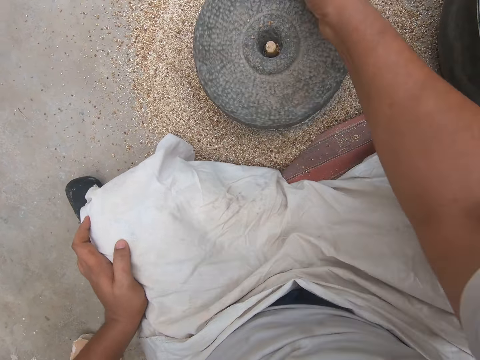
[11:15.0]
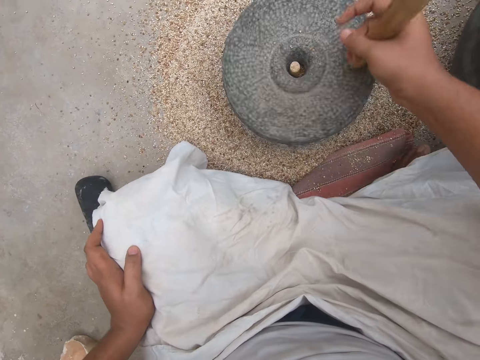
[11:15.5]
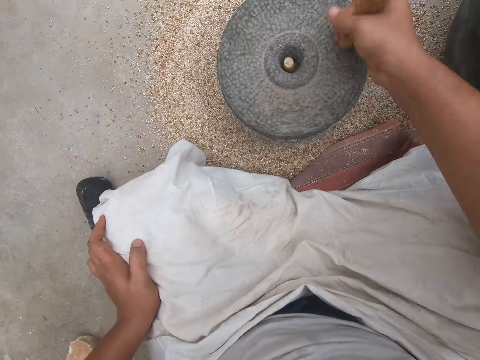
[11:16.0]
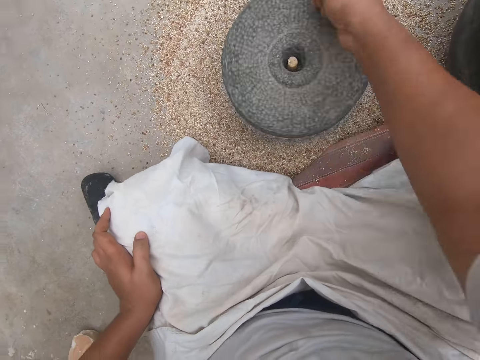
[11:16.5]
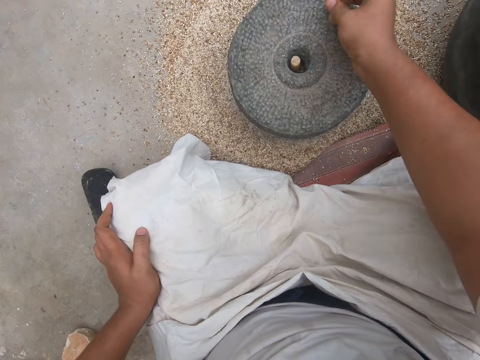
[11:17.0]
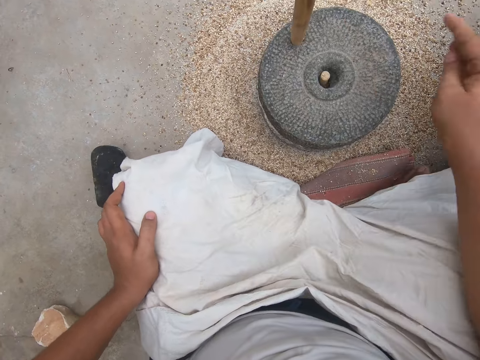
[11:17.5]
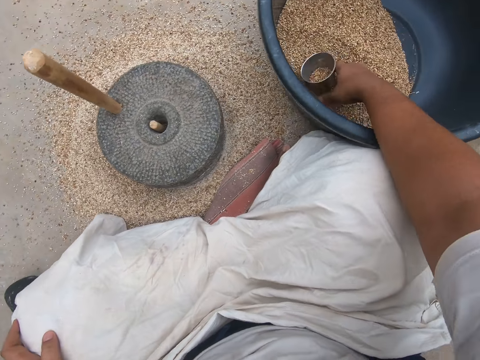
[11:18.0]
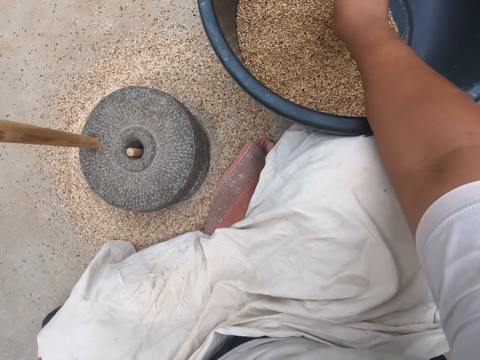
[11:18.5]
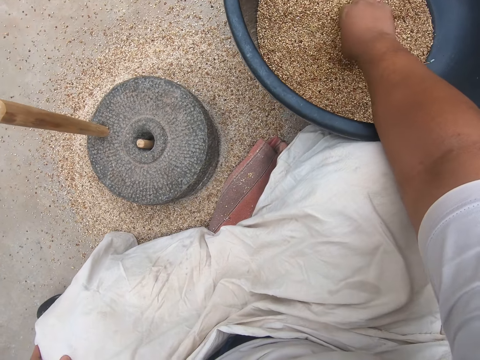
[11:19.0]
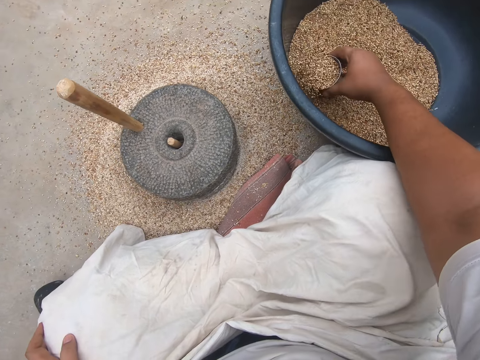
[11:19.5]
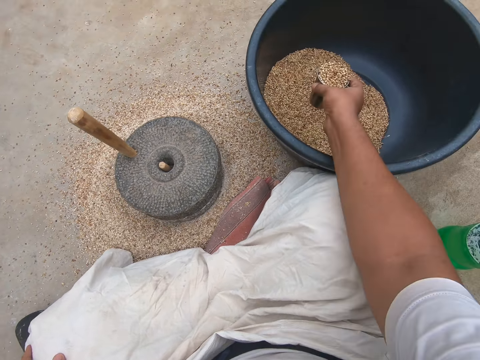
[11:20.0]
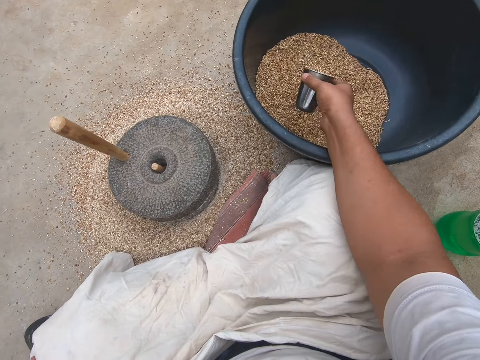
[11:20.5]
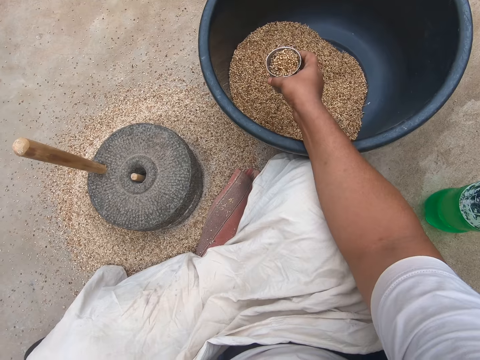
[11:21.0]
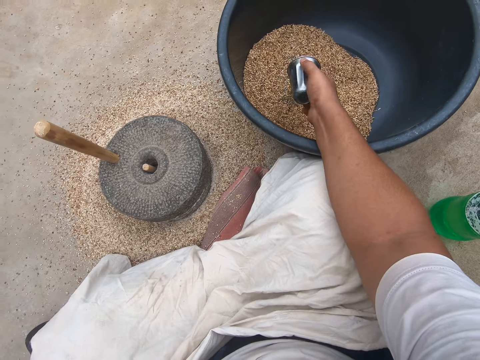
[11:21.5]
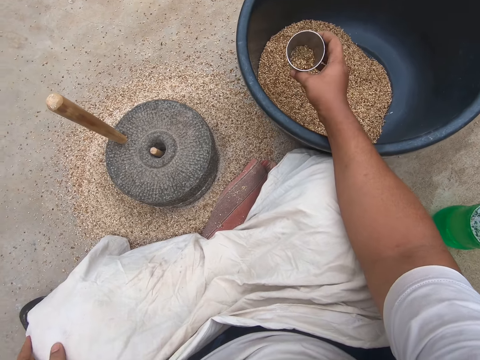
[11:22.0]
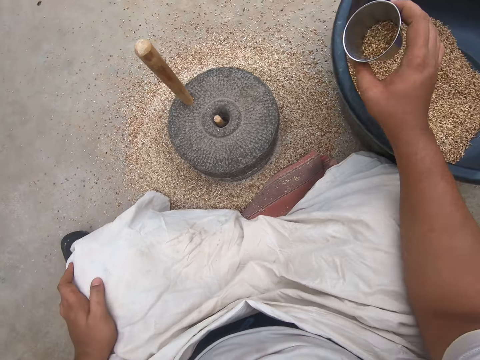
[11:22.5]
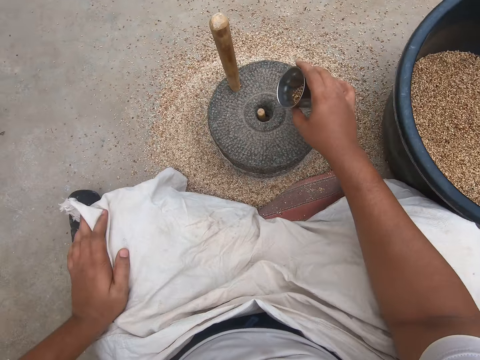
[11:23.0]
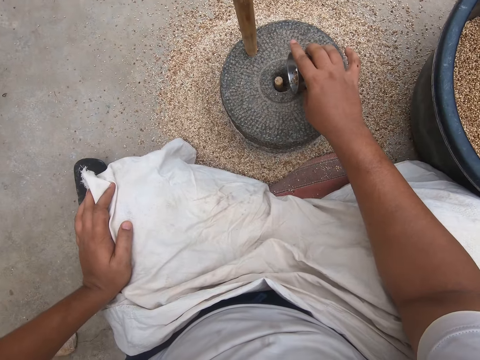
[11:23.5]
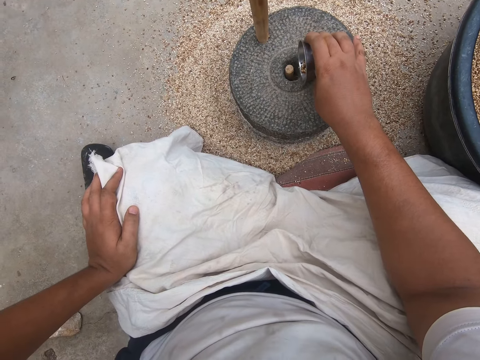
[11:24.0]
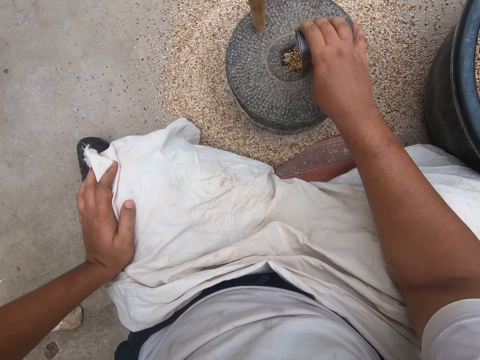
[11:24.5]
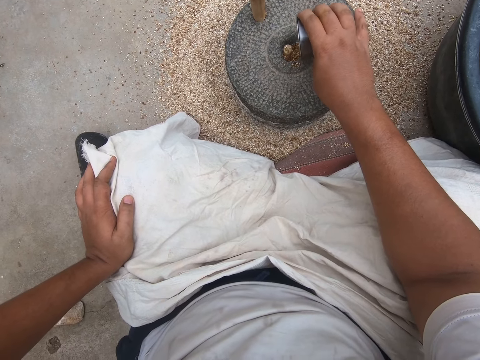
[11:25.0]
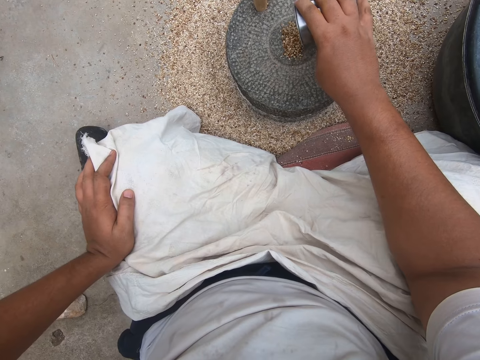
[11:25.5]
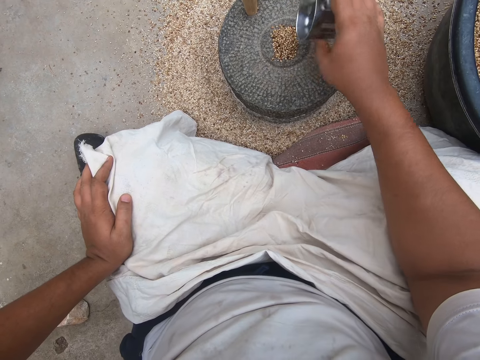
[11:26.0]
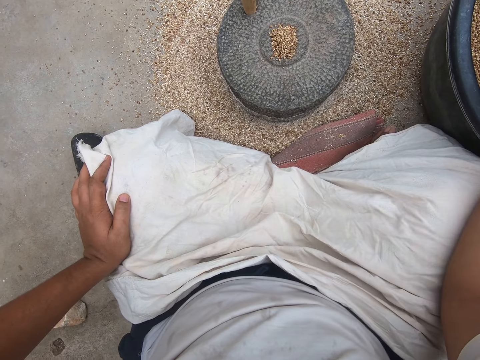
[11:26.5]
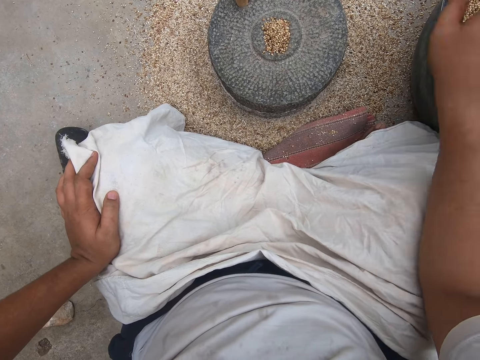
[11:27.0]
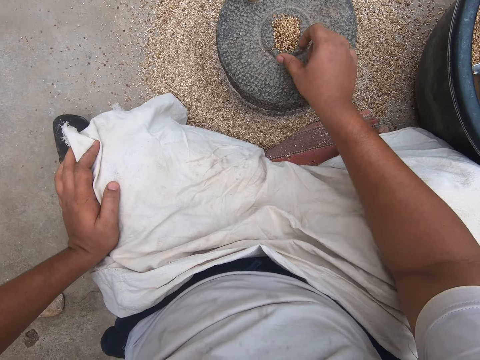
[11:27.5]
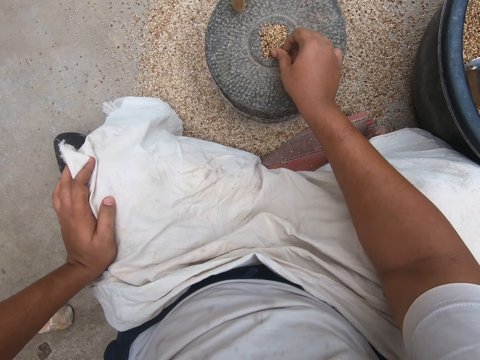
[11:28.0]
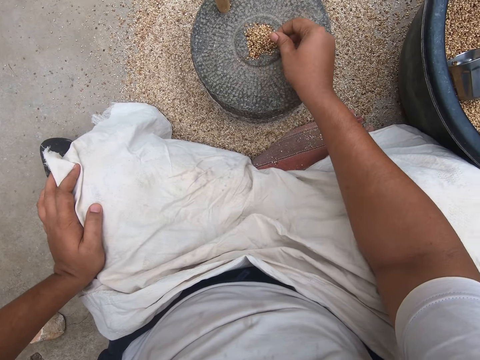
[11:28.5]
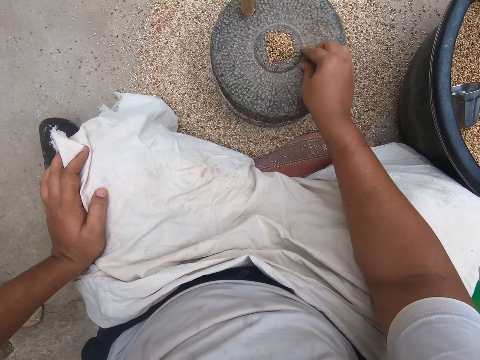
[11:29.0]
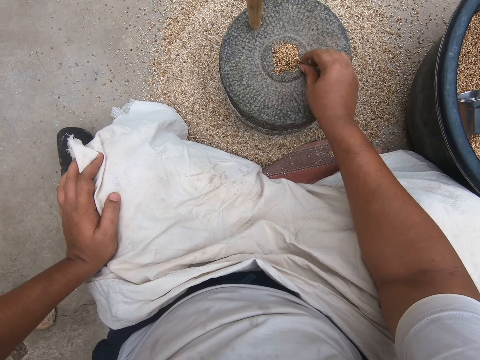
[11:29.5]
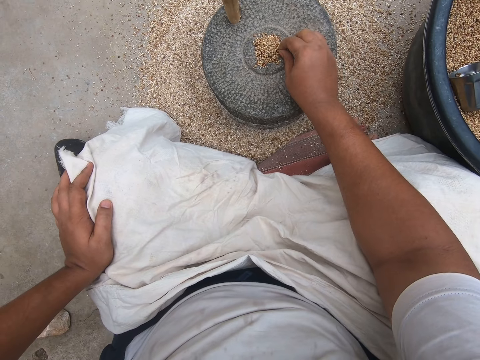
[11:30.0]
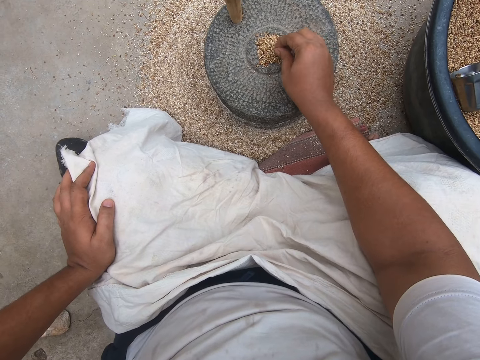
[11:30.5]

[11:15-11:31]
The camera wearer stops grinding. He scoops chia seeds into the steel cup in his right hand from the black basin of chia seeds. He lifts up the steel cup full of chia seeds with his right hand. He pours some chia seeds from the steel cup back into the basin with his right hand. He pours the chia seeds in the steel cup into the grinder with his right hand. He drops the steel cup of chia seeds in the black basin of chia seeds in his right hand. He touches wheat berries on the stone grain mill. He pushes some chia seeds into the grinder with his right hand.

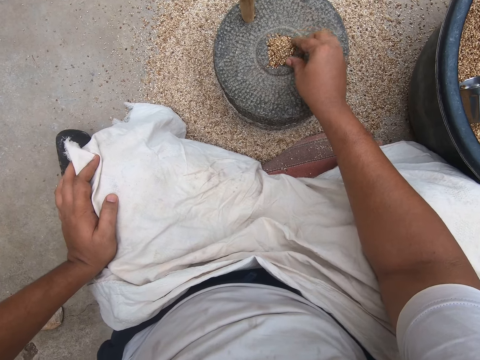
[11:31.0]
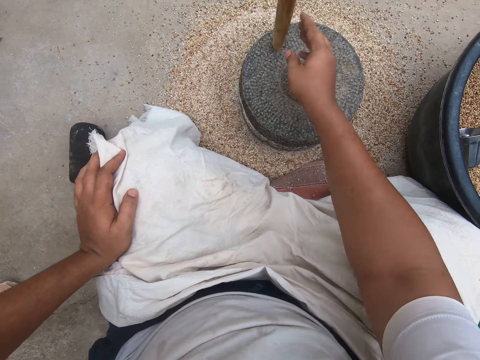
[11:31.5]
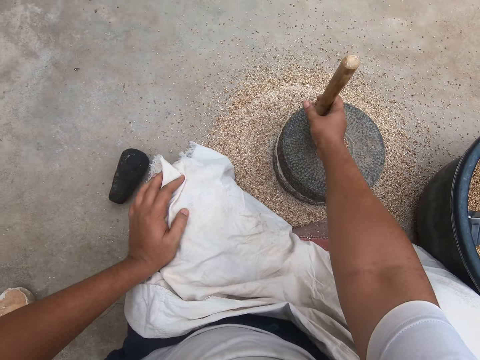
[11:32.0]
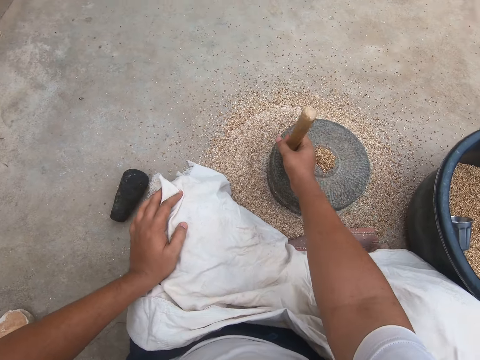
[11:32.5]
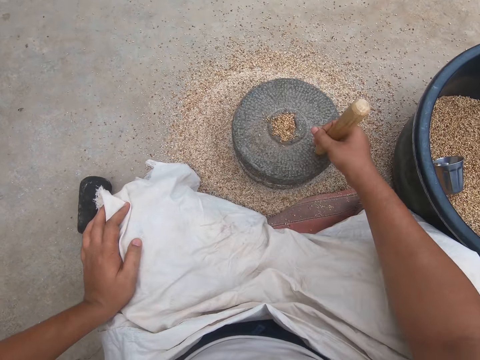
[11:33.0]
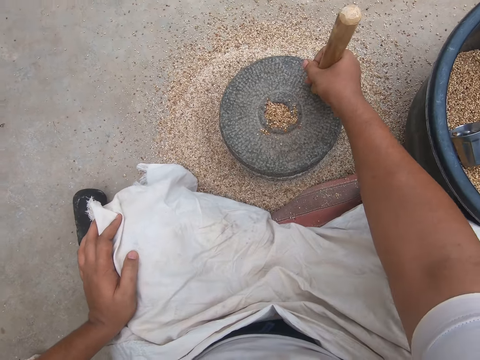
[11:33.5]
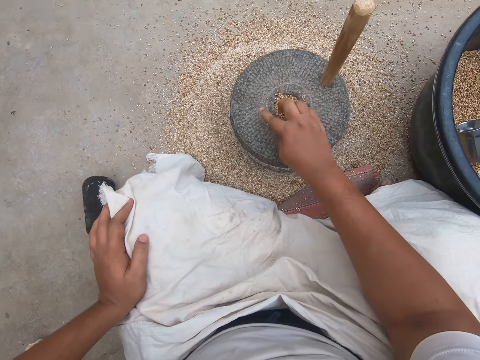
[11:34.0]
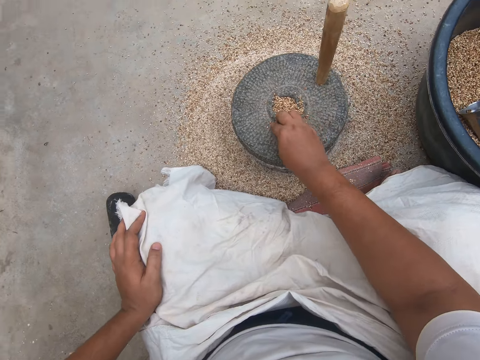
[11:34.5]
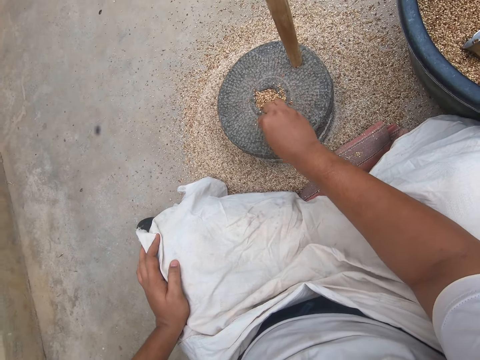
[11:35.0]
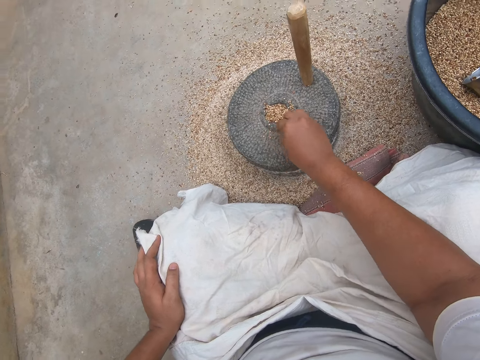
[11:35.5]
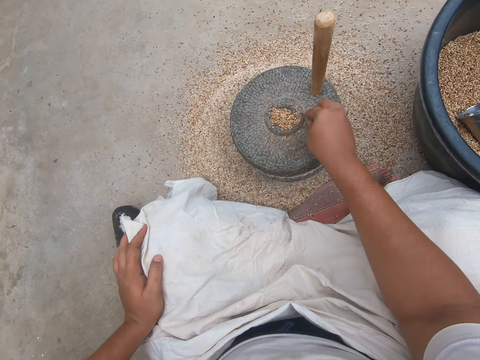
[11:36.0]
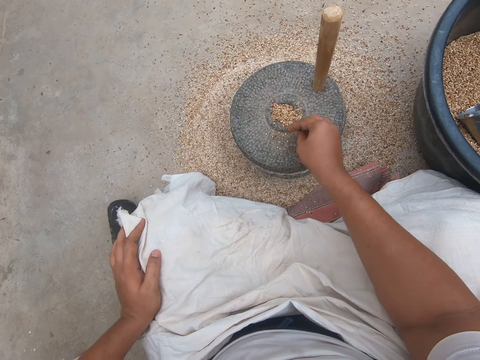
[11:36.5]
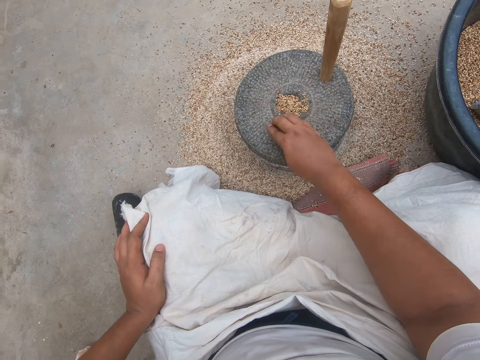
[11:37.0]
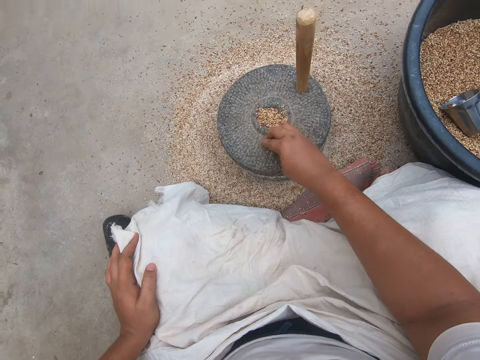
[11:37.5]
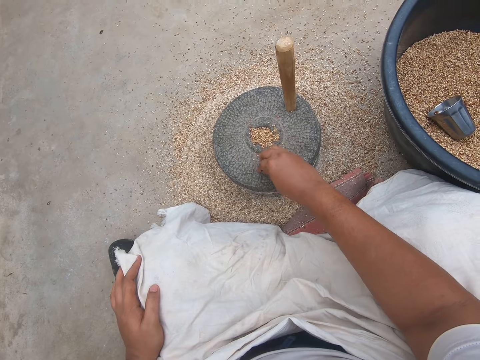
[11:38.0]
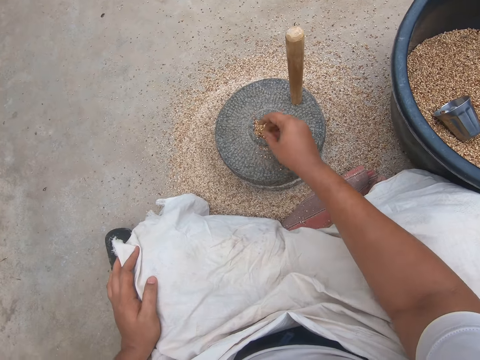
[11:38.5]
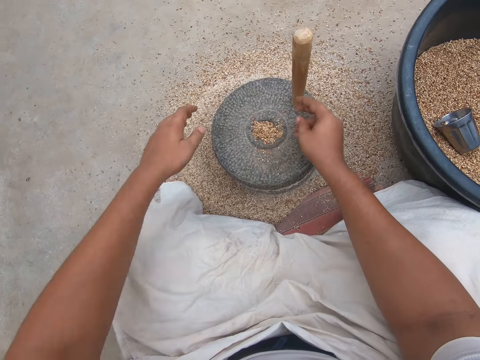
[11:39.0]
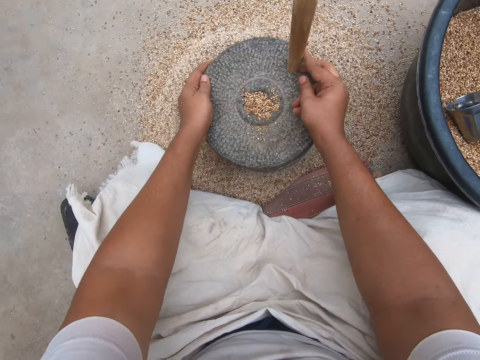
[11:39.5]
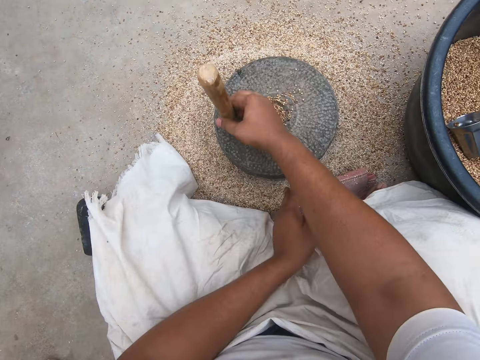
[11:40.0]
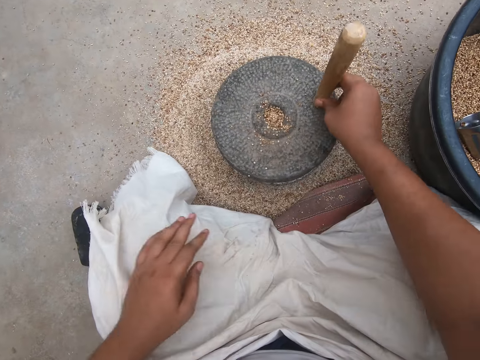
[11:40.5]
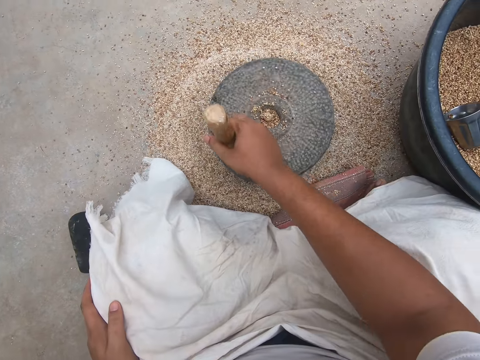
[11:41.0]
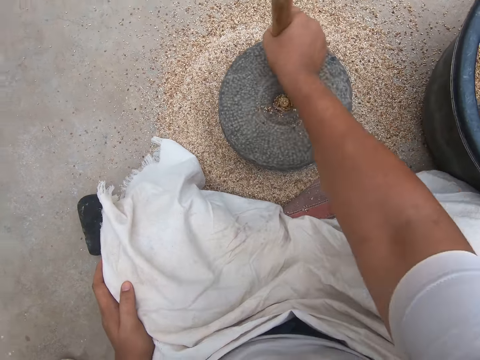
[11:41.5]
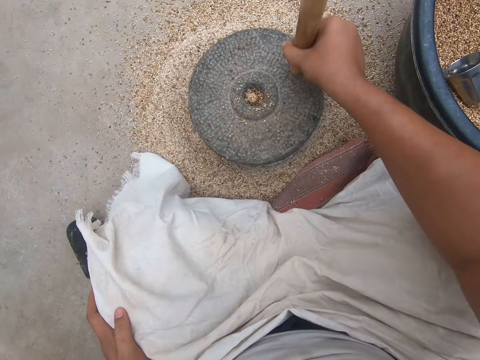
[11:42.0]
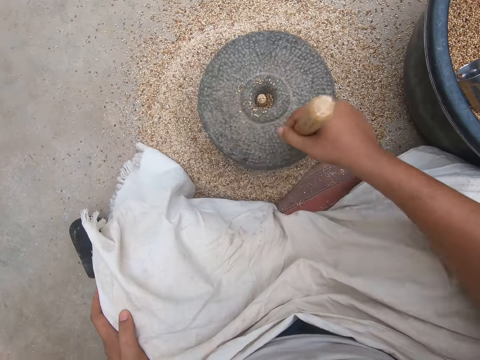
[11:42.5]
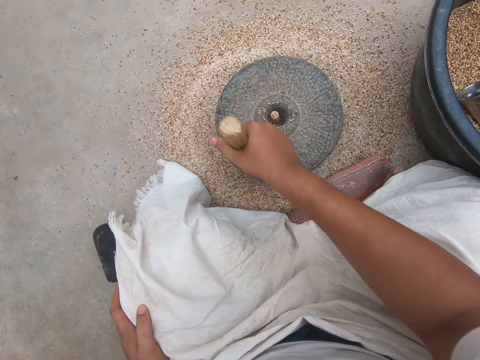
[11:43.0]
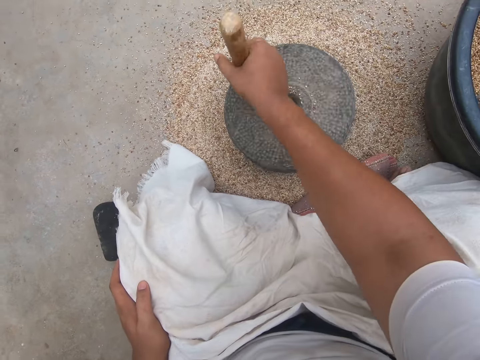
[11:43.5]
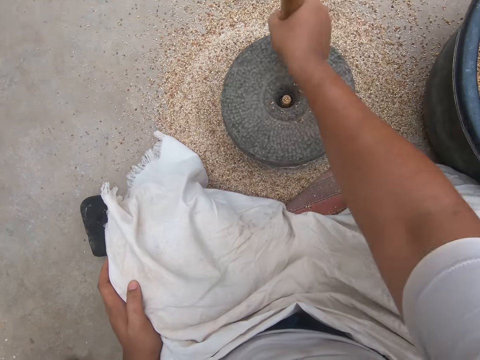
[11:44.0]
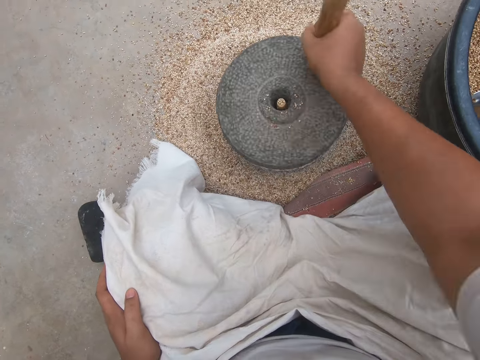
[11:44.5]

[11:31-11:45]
The camera wearer turns the grinder with the wooden handle in his right hand. He touches wheat berries on the stone grain mill. He stops grinding with his right hand. He pushes some chia seeds into the grinder with his right hand. He turns the grinder with both hands. He turns the grinder with the wooden handle in his right hand. He places his left hand on his lap.
